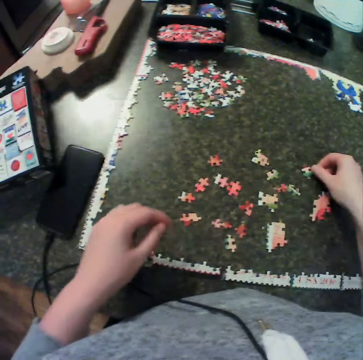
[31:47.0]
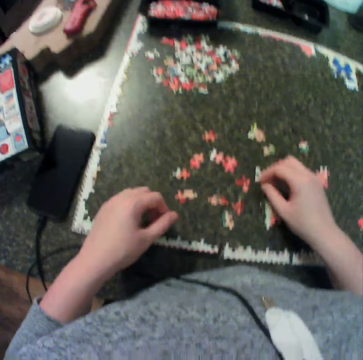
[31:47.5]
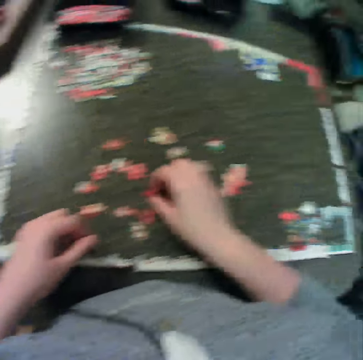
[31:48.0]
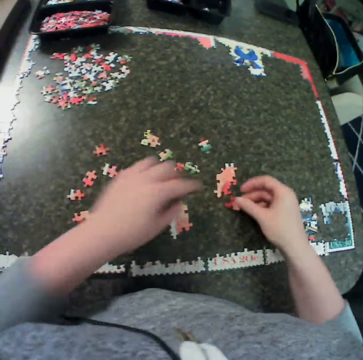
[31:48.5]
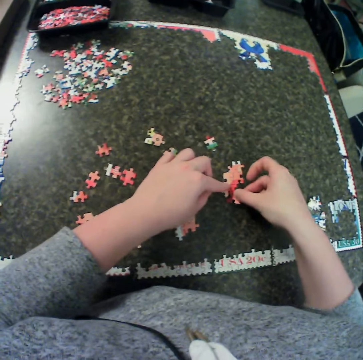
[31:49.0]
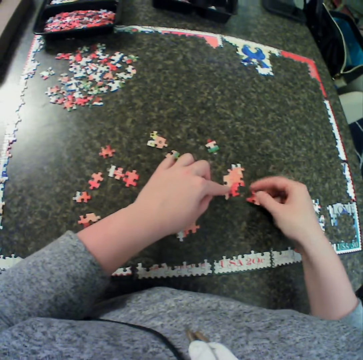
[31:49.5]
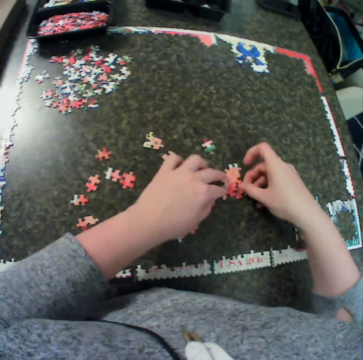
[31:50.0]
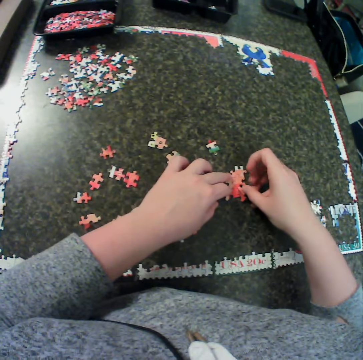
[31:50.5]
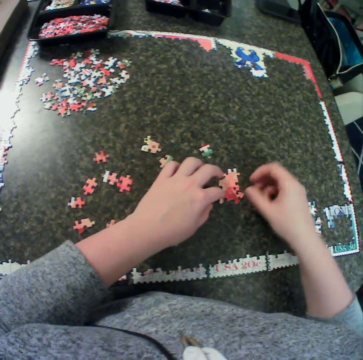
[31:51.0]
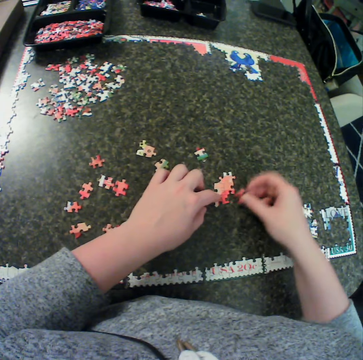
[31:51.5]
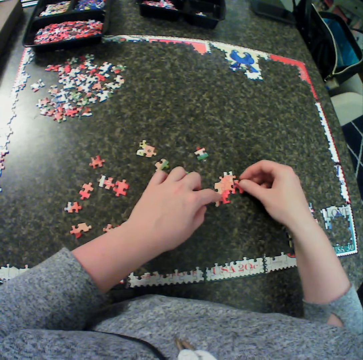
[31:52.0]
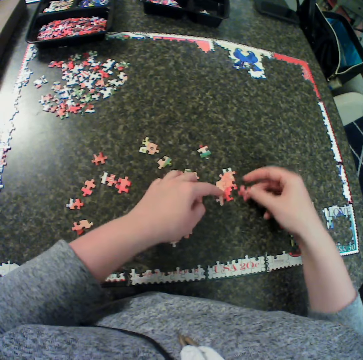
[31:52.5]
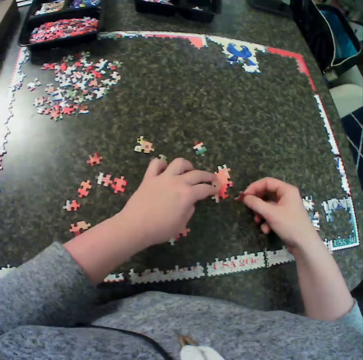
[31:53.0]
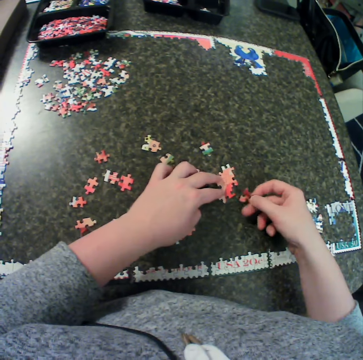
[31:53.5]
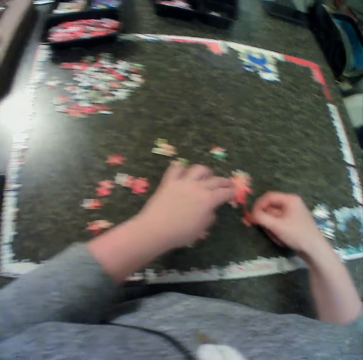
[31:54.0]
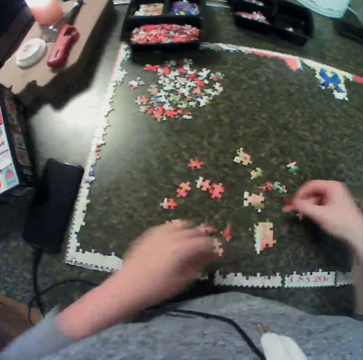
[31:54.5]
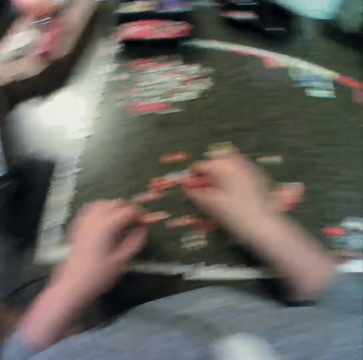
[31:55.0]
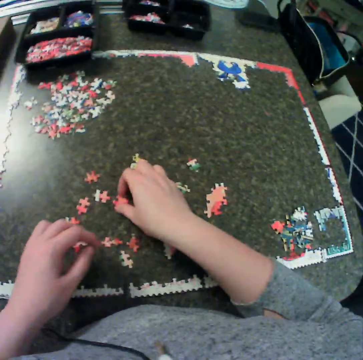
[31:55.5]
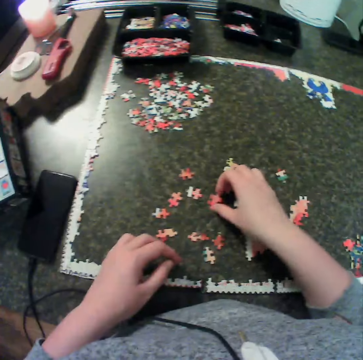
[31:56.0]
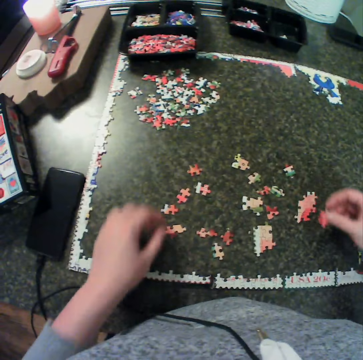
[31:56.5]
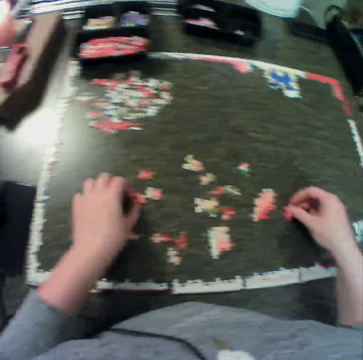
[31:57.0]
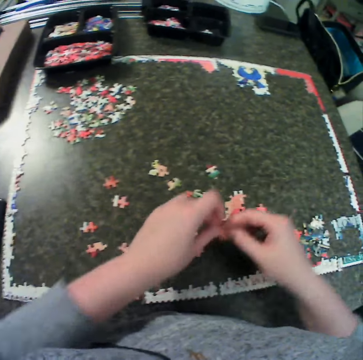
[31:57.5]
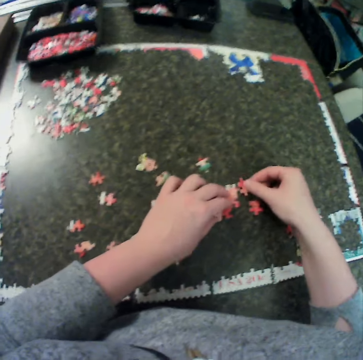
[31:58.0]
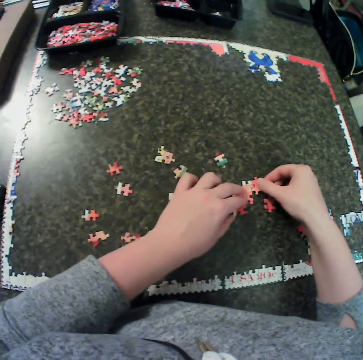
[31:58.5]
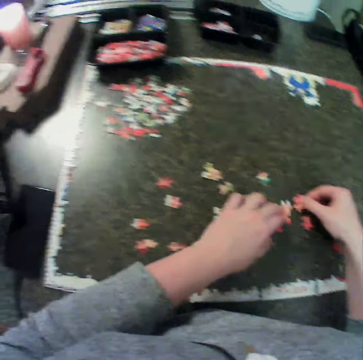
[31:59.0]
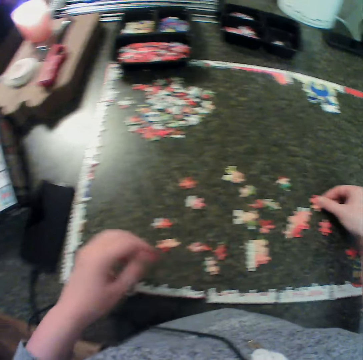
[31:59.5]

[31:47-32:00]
The camera wearer puts down a piece of craft material. They pick a piece of the puzzle from the table. They fix the craft material. They fix the puzzle with the one on the table. They pick a piece of the puzzle from the table. They put the craft material down. They hold the craft material.

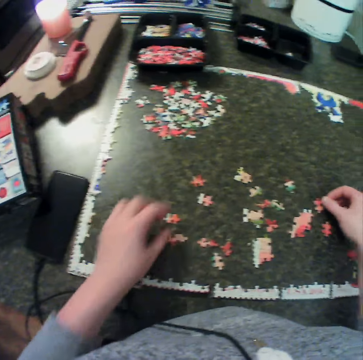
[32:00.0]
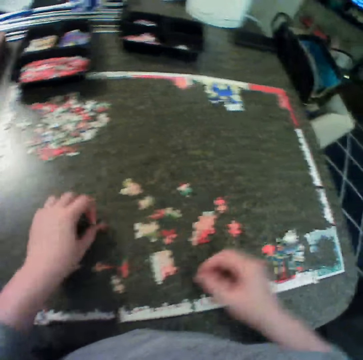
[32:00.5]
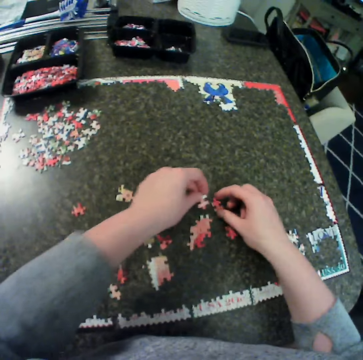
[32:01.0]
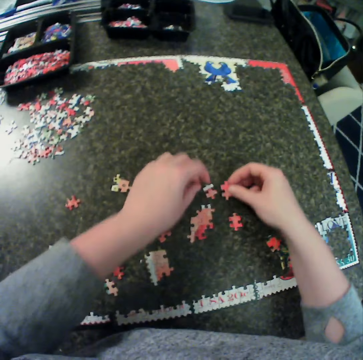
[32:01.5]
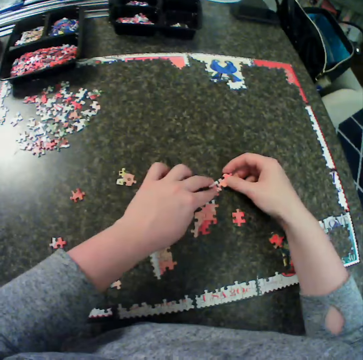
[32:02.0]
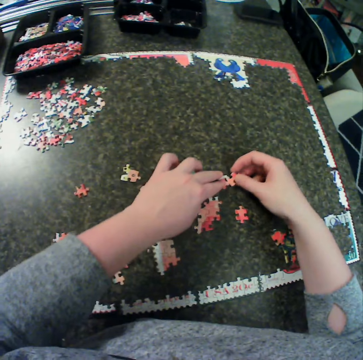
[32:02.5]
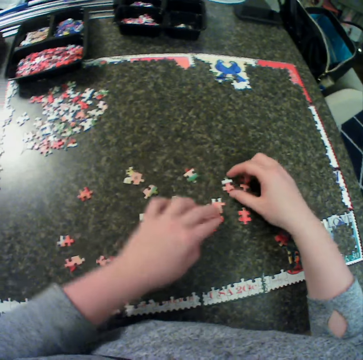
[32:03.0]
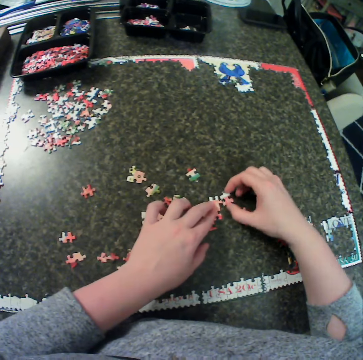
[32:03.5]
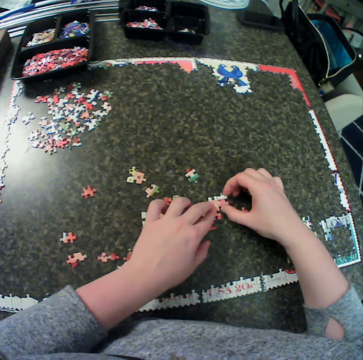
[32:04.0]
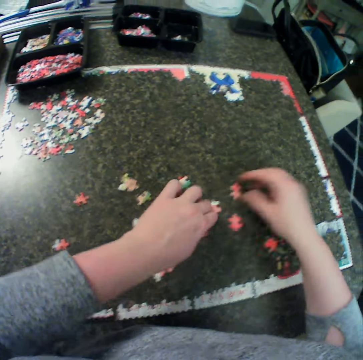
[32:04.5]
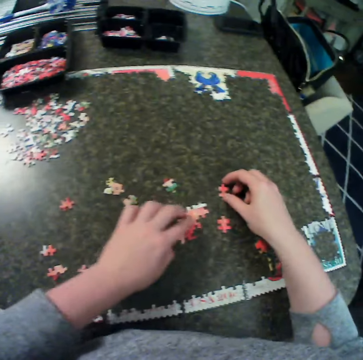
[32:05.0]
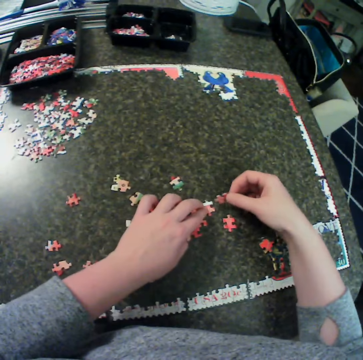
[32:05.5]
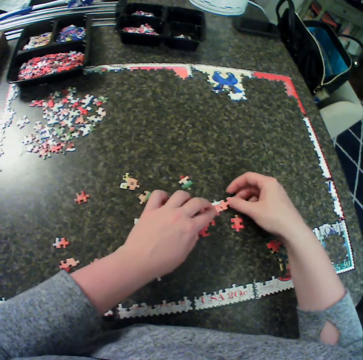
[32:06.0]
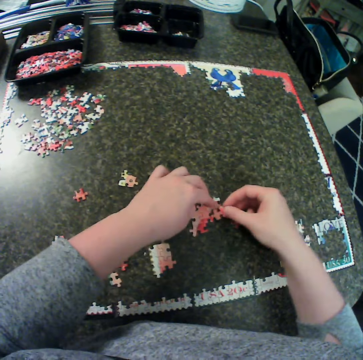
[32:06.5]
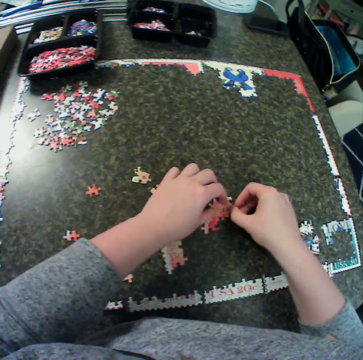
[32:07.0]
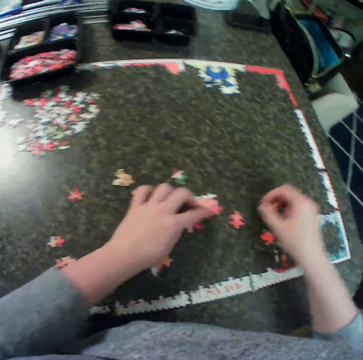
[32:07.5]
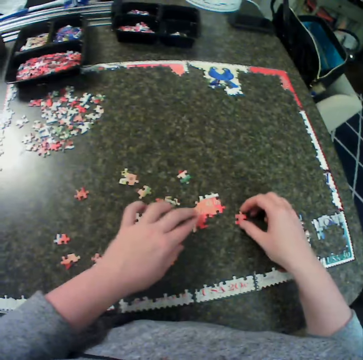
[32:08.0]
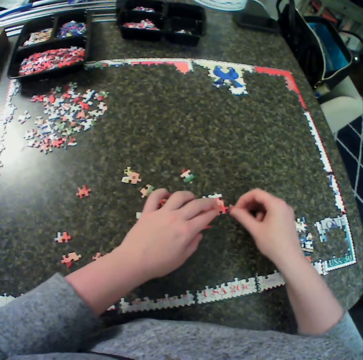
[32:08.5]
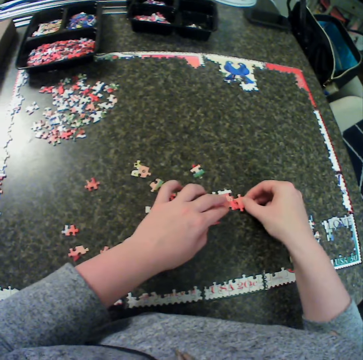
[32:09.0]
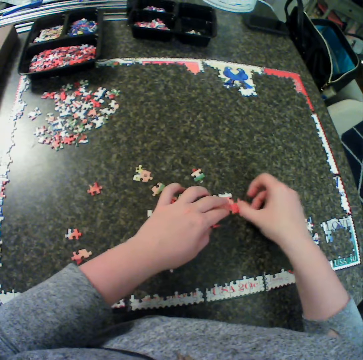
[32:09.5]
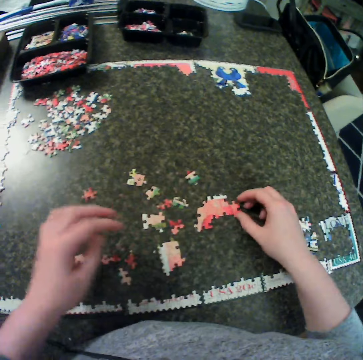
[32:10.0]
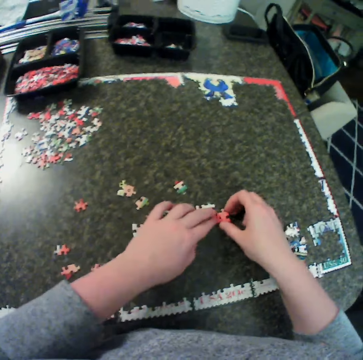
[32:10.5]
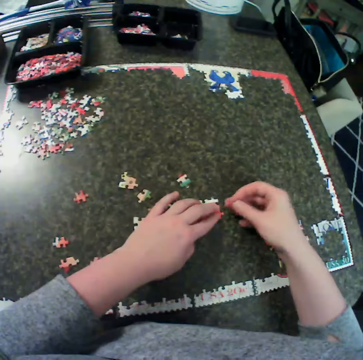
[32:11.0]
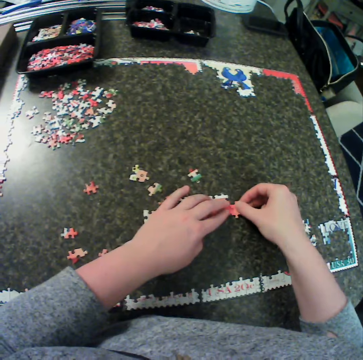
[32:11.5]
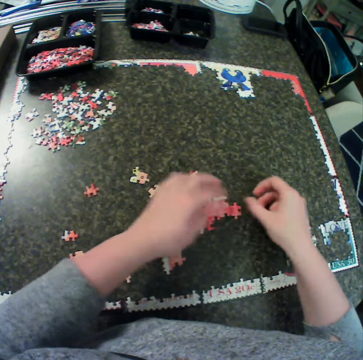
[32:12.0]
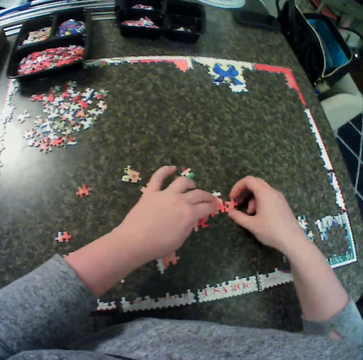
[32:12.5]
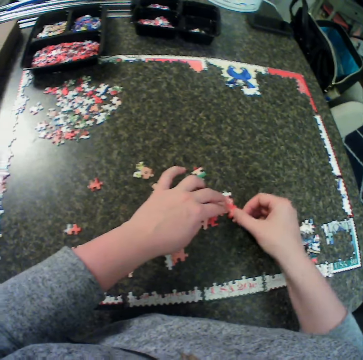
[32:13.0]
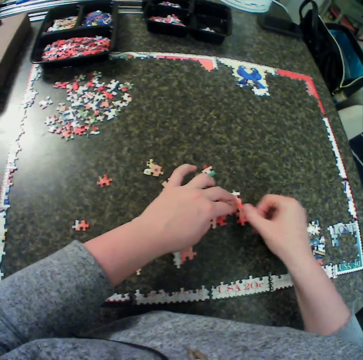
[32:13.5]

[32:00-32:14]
The camera wearer picks the craft material. They fix the puzzle with the one on the table.

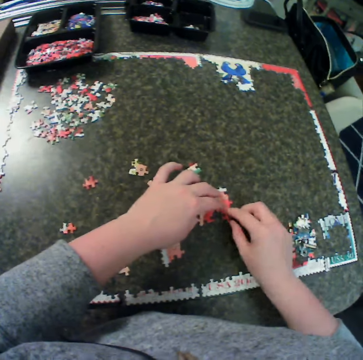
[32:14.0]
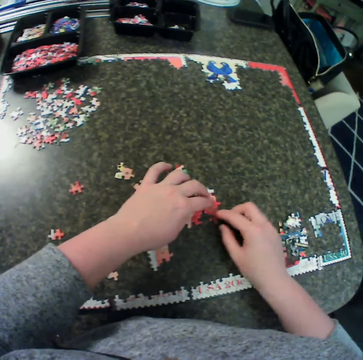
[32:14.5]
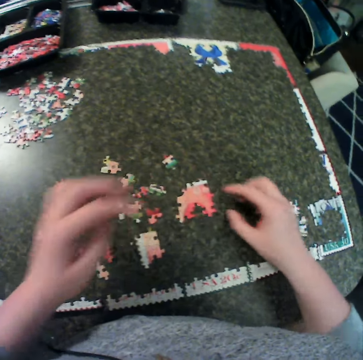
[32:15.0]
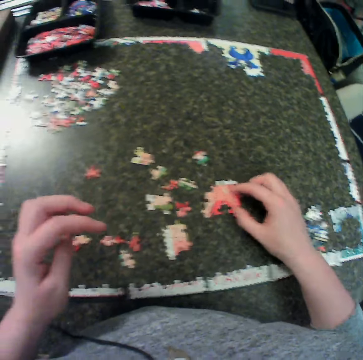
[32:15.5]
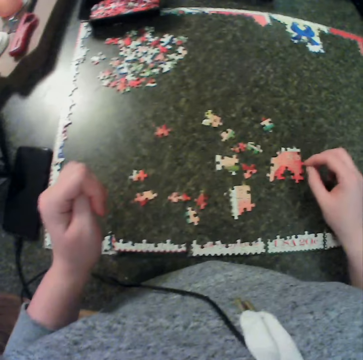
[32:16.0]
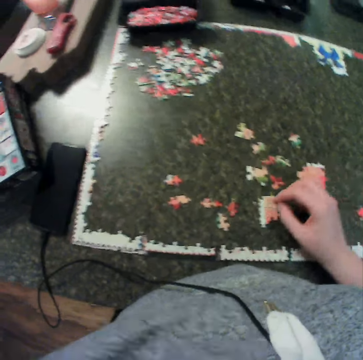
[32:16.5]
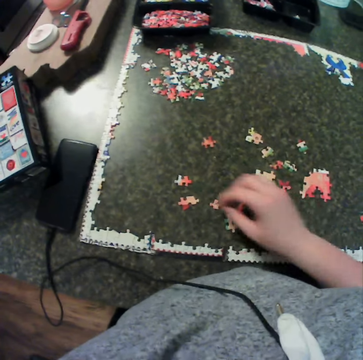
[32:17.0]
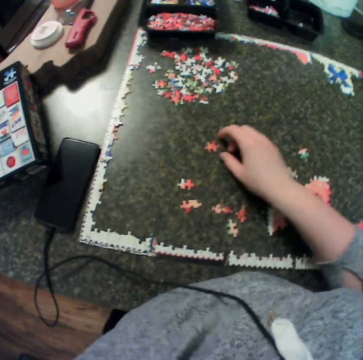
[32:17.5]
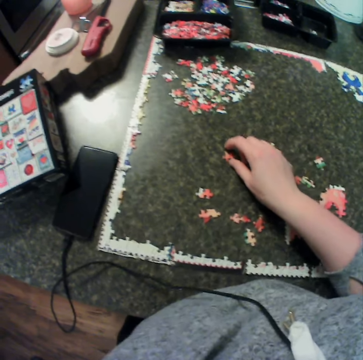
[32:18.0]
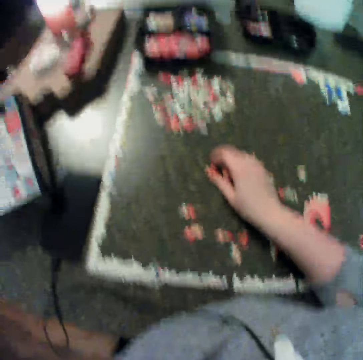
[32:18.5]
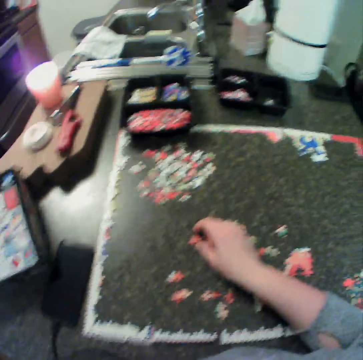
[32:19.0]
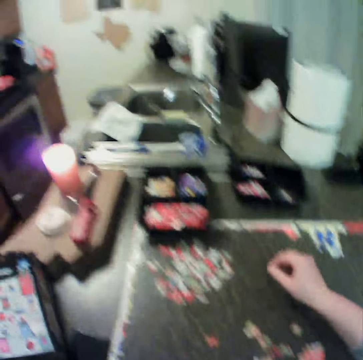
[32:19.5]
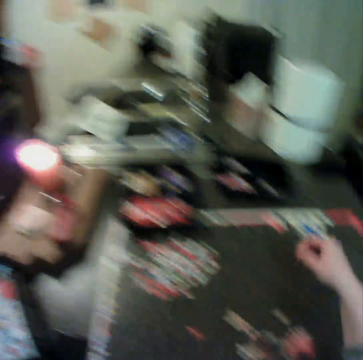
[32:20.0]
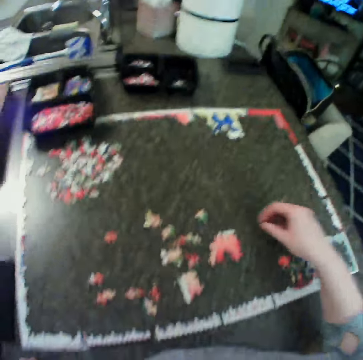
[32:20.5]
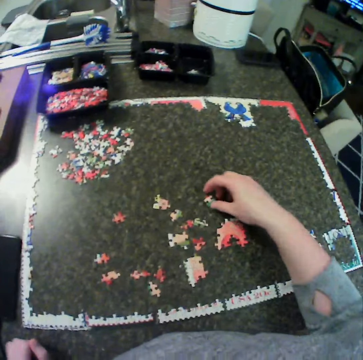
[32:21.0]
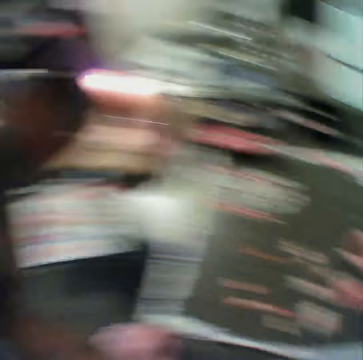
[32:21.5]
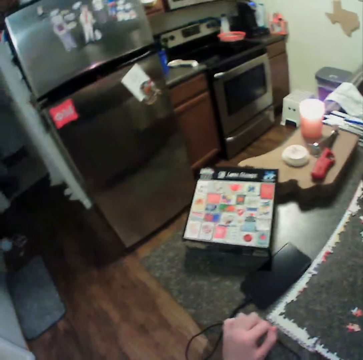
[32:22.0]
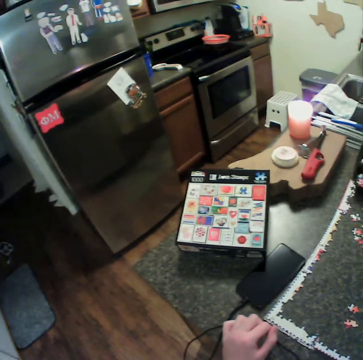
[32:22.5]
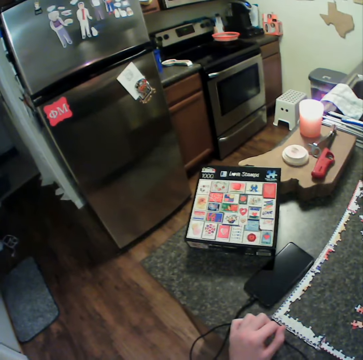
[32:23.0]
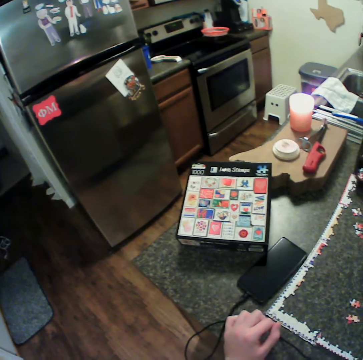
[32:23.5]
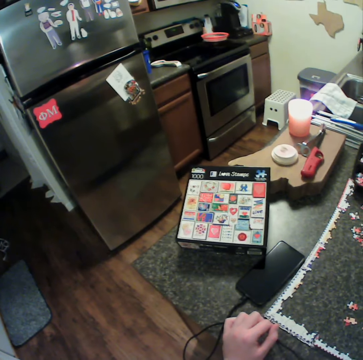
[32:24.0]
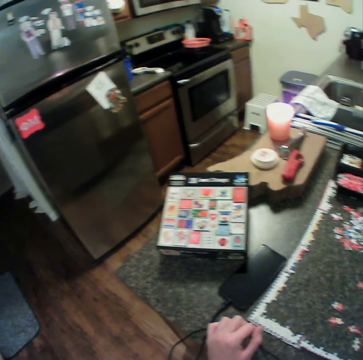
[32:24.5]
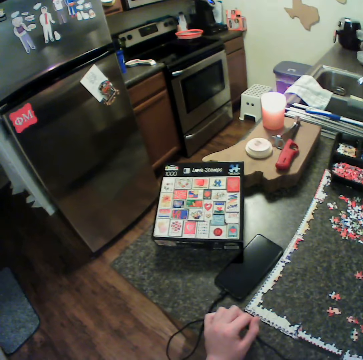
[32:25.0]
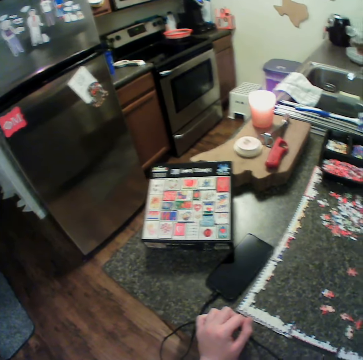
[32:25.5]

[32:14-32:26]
The camera wearer picks a piece of the puzzle from the table. They move the hand on the craft material, pick the craft material, and look at a chart book.
